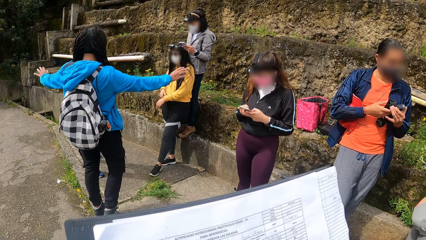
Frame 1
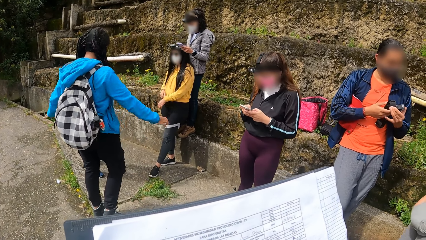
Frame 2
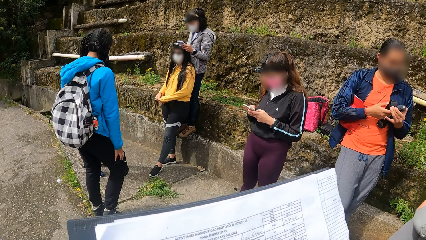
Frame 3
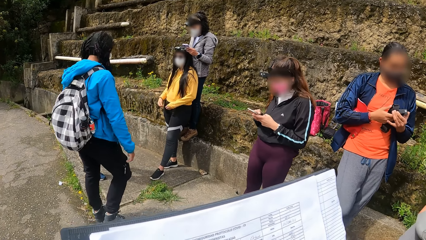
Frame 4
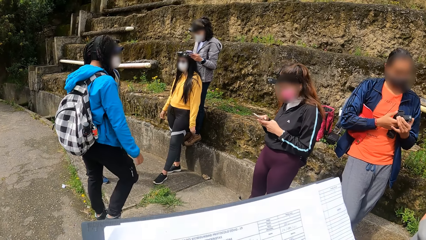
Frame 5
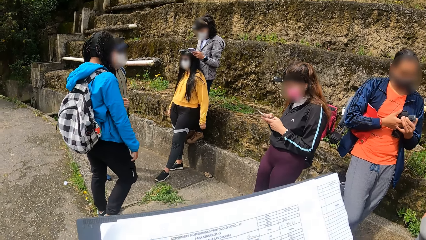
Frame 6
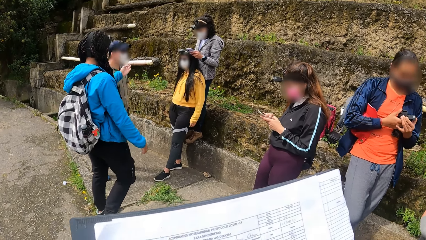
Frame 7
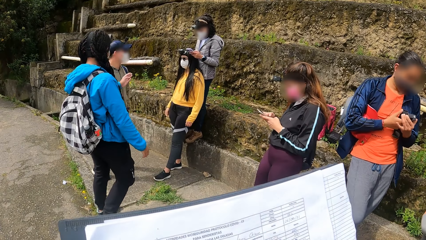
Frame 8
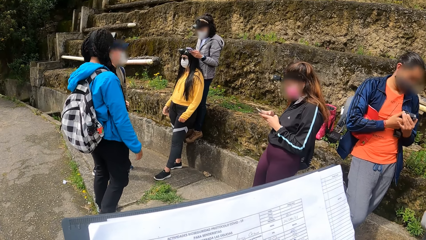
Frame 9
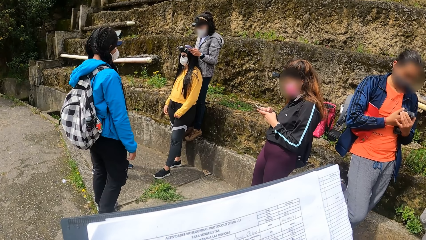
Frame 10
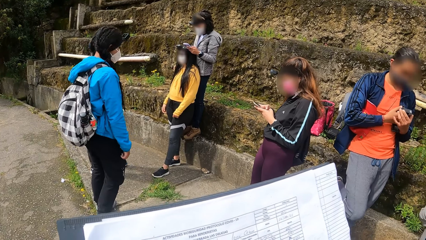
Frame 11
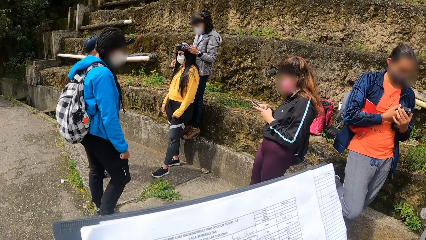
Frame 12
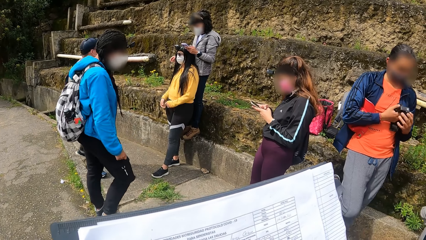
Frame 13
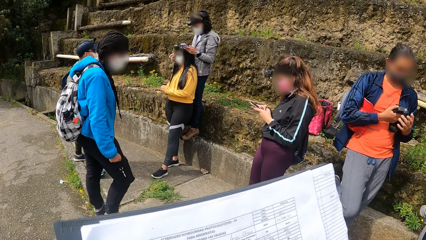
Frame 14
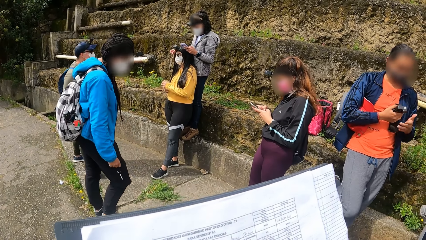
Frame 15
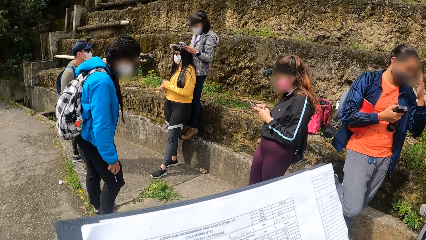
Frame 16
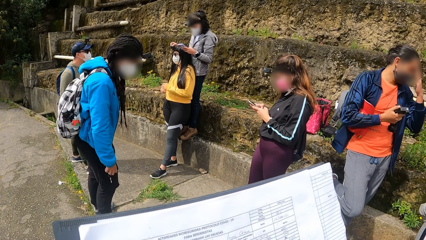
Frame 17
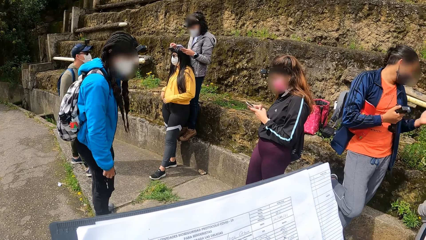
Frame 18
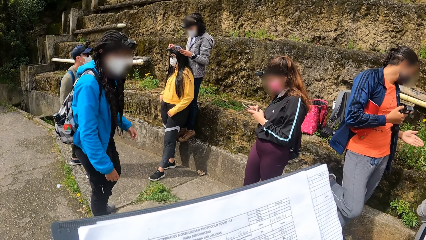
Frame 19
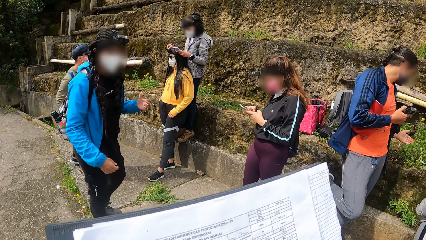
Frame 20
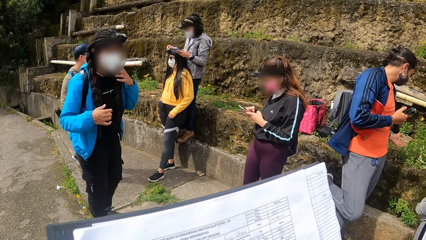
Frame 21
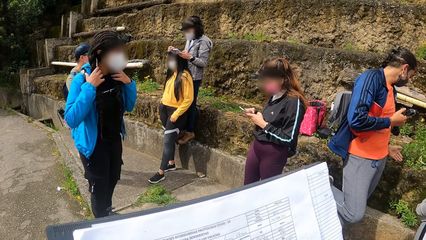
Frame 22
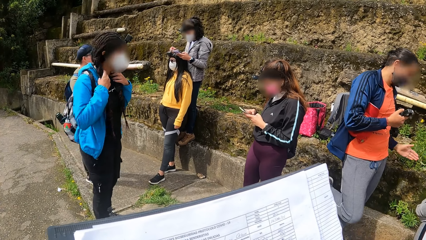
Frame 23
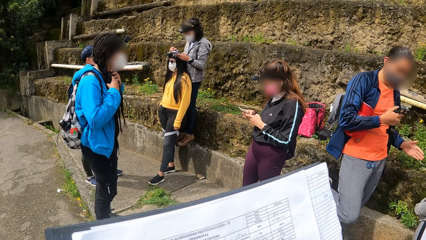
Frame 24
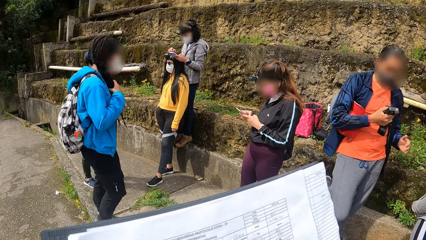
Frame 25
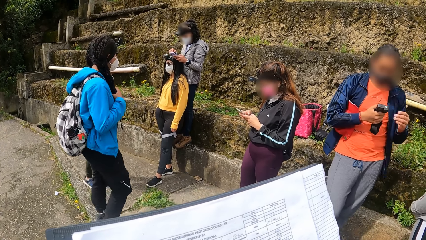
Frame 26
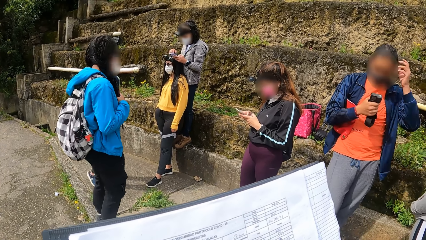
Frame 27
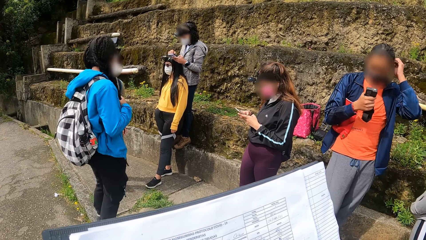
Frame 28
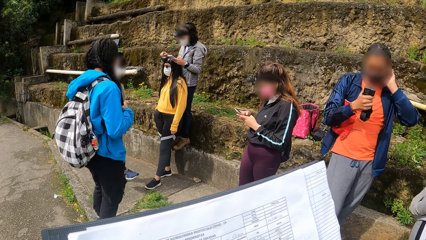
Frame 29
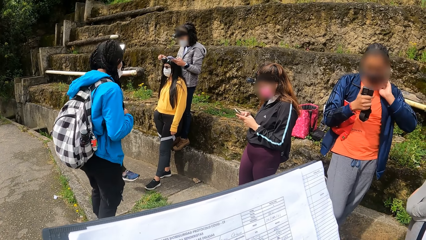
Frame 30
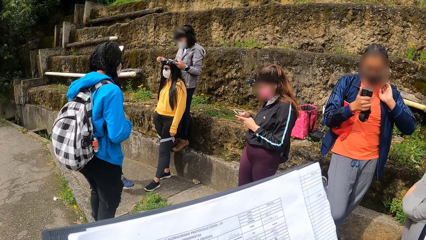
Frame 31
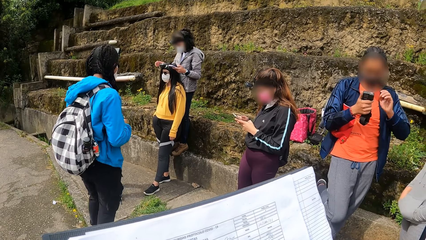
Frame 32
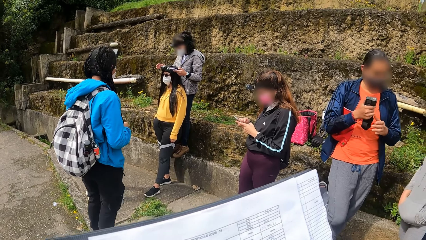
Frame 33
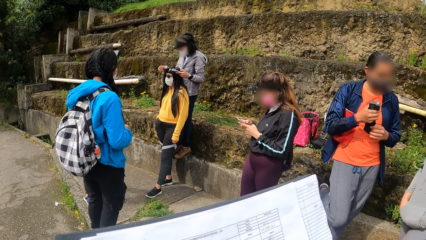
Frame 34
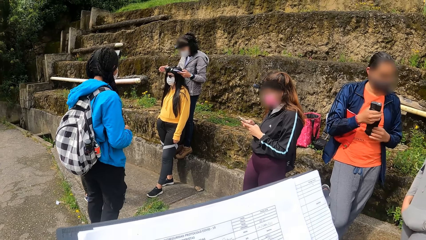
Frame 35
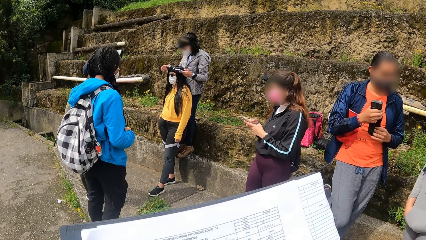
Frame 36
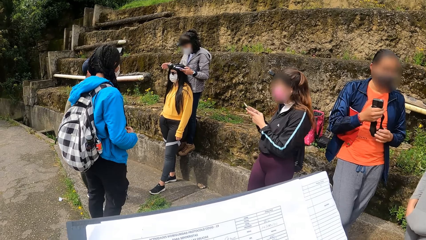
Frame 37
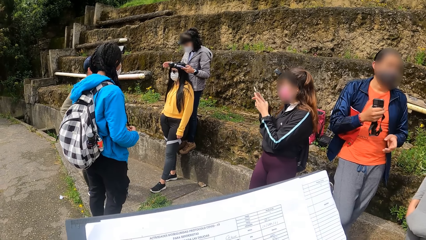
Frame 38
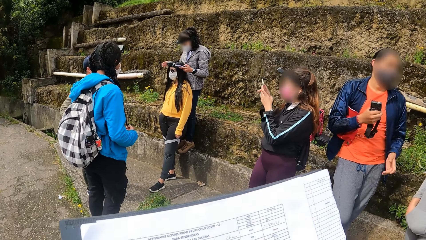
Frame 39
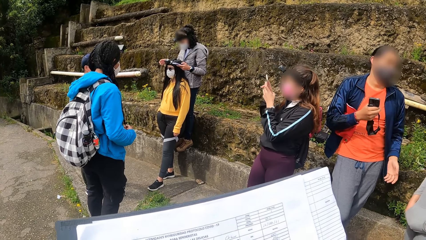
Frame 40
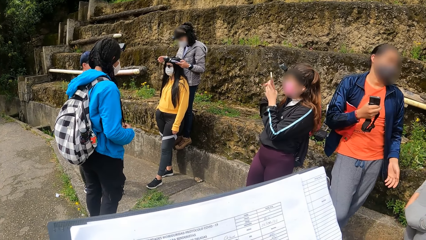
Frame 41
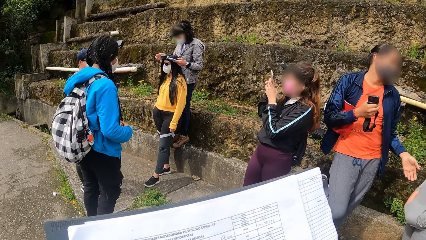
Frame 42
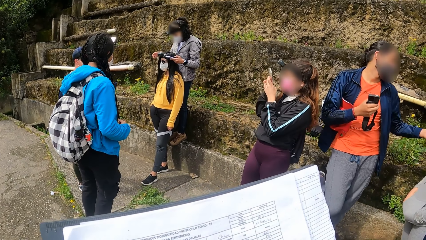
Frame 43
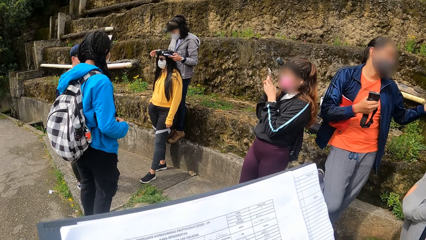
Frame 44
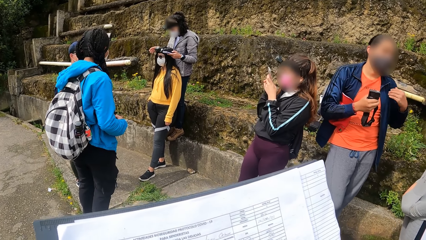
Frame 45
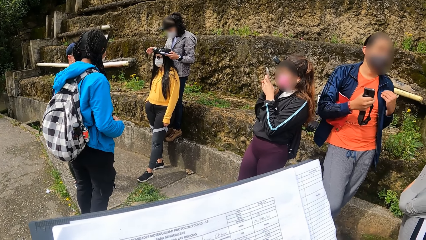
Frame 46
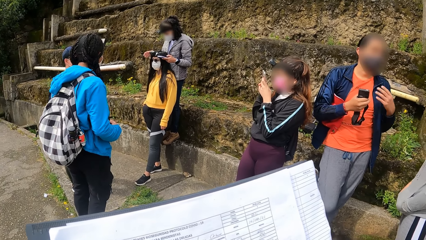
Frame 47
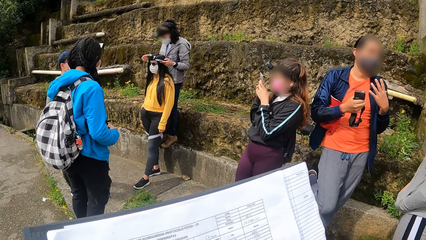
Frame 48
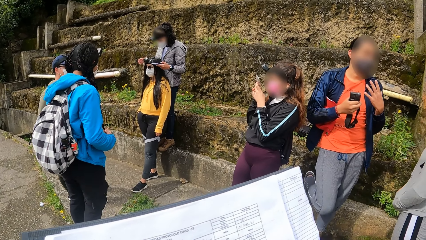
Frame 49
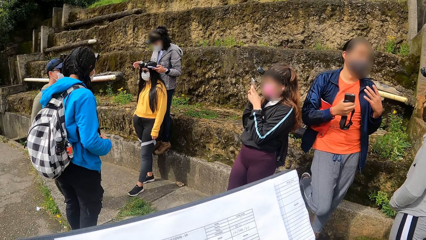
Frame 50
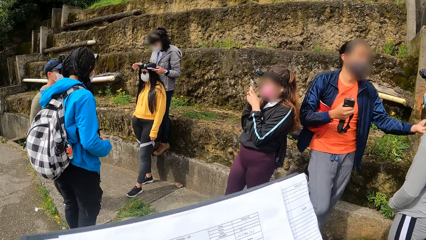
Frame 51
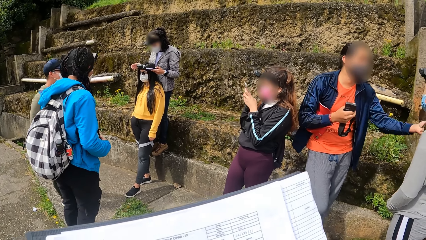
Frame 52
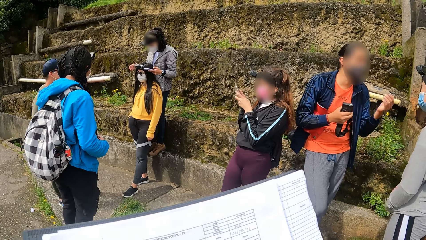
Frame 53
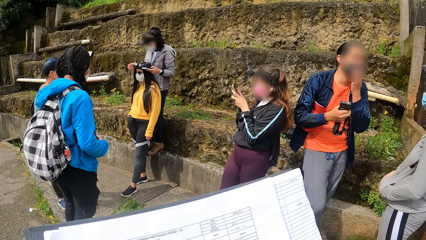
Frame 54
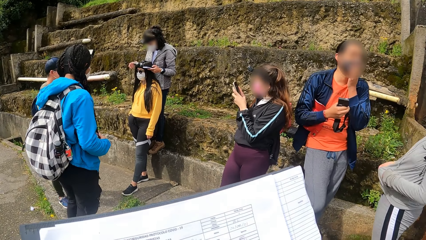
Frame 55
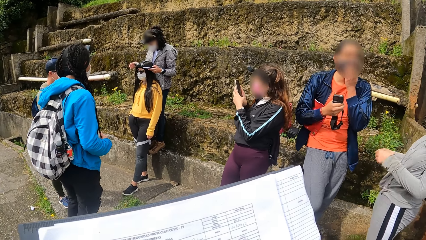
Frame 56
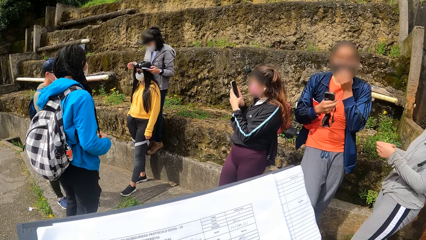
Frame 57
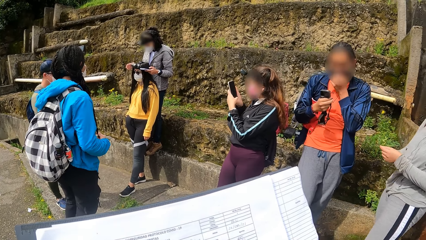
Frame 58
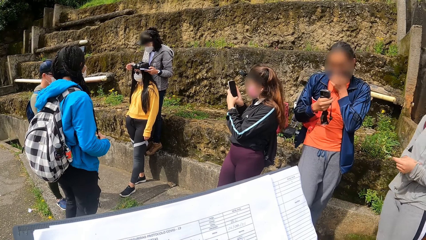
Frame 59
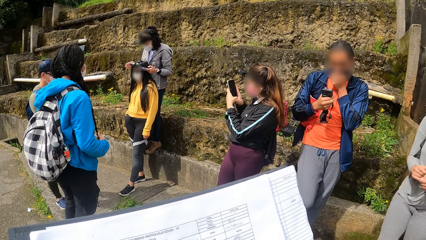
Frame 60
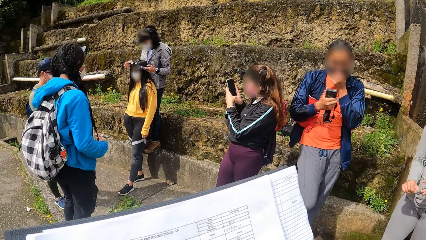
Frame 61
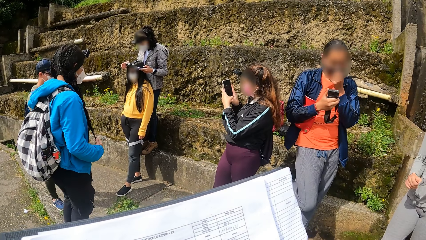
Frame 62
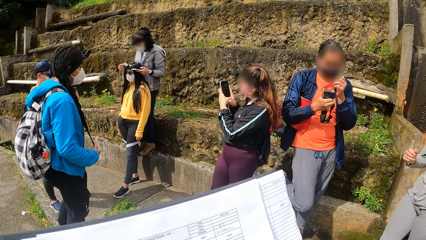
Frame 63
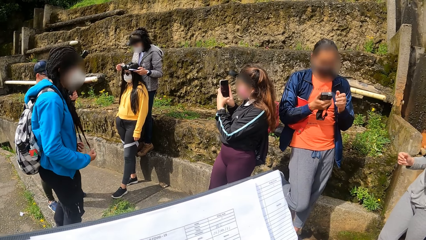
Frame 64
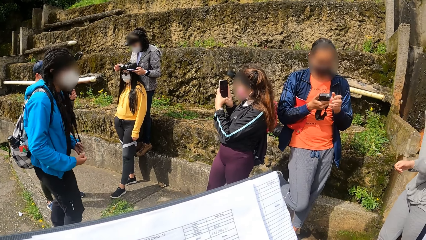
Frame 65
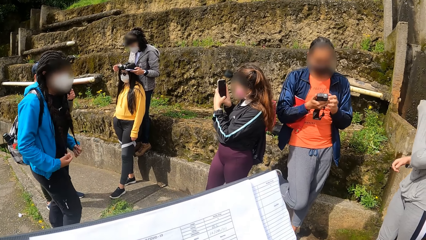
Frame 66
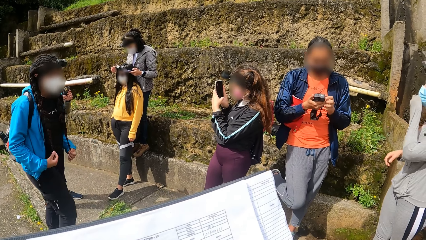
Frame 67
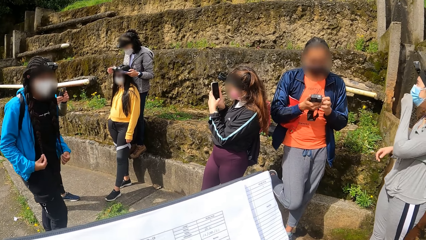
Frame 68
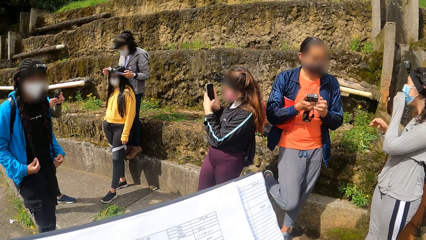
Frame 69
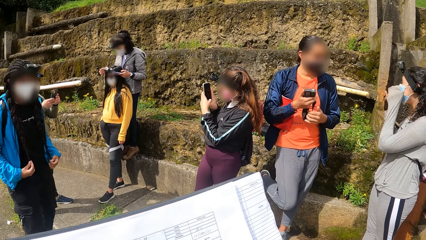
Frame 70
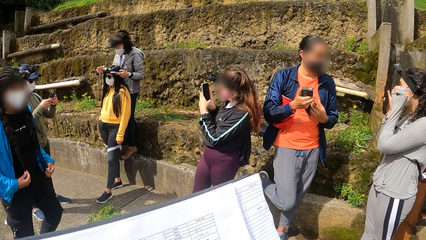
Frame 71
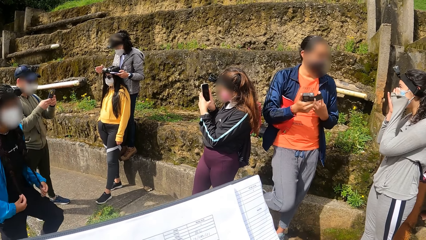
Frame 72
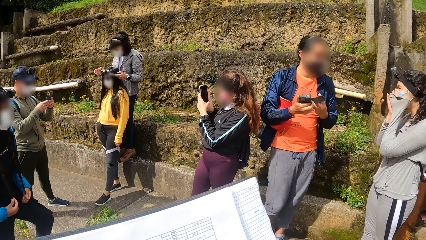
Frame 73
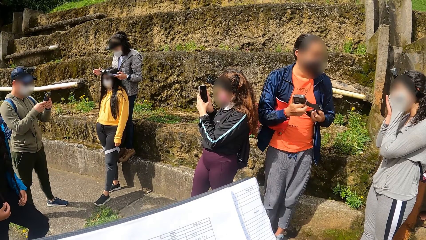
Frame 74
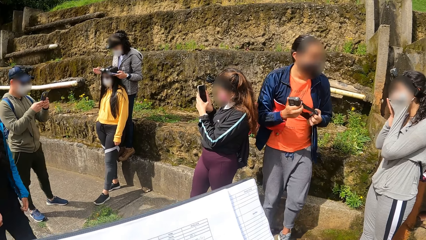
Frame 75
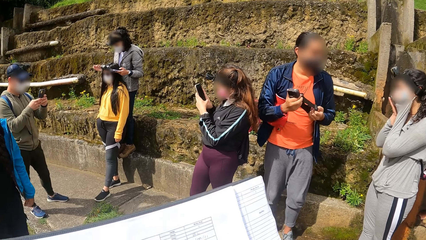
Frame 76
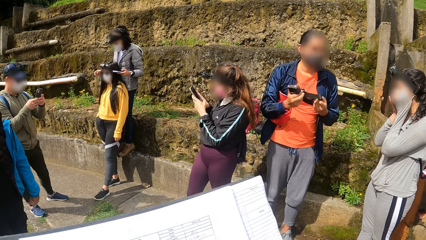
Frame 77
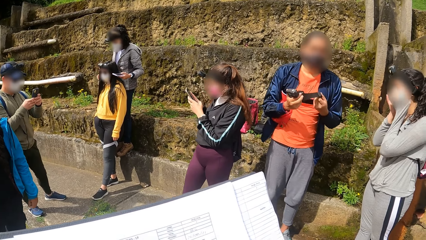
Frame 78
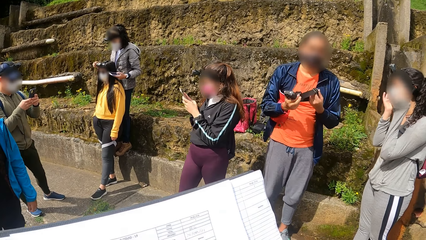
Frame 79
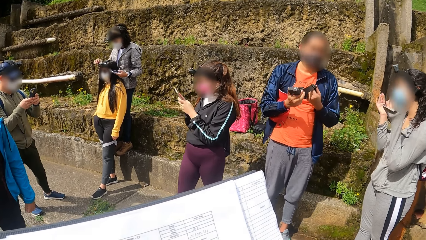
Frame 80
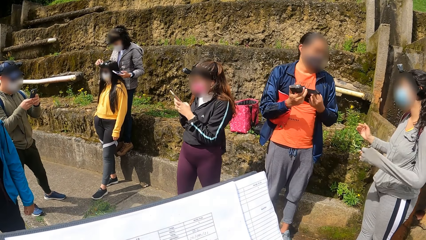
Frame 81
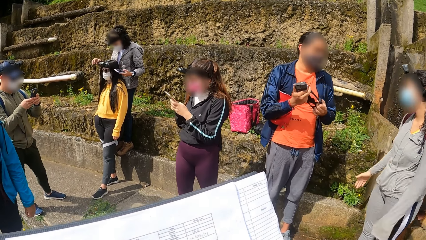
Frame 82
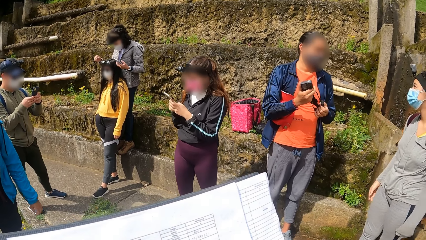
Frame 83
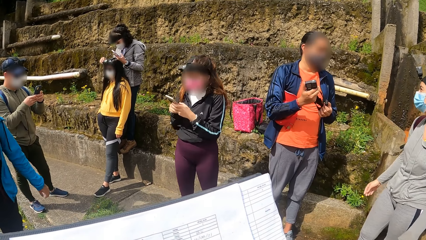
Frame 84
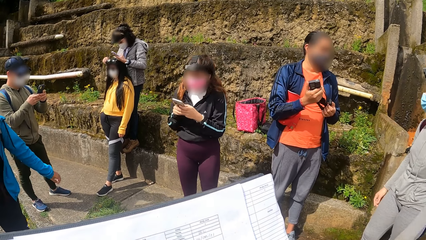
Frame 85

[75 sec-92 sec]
The first woman raises the phone in her hands to her face.
